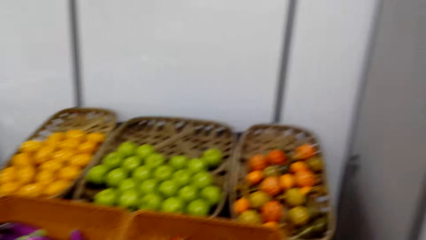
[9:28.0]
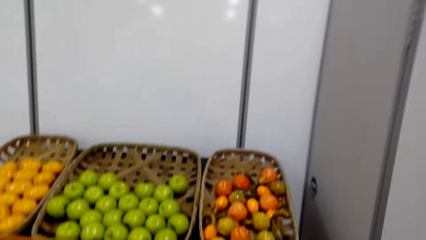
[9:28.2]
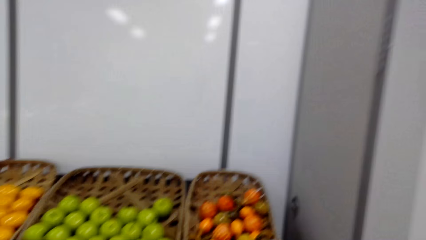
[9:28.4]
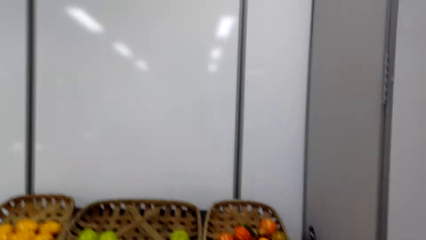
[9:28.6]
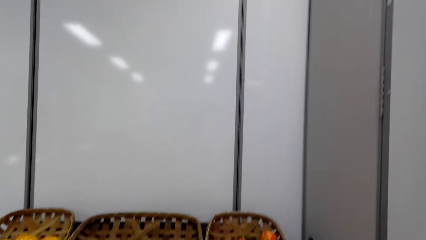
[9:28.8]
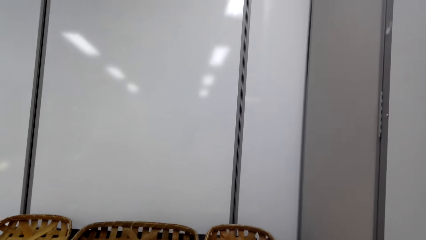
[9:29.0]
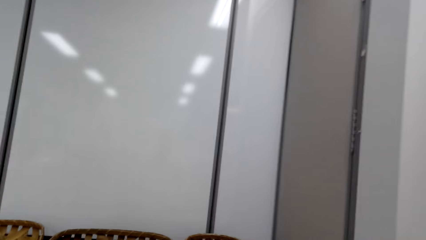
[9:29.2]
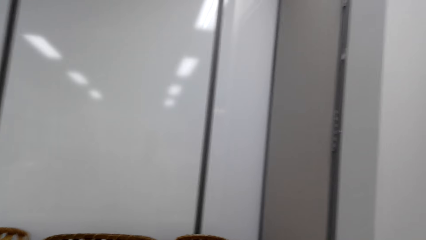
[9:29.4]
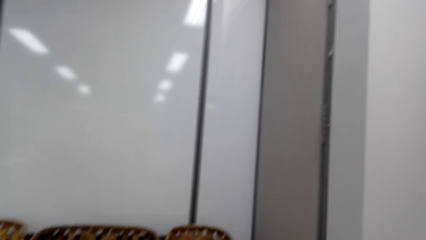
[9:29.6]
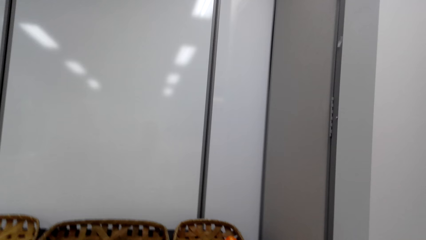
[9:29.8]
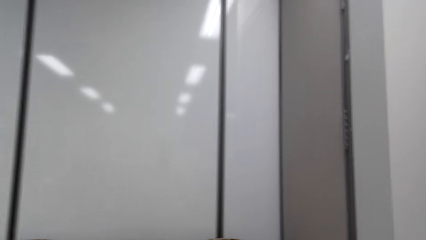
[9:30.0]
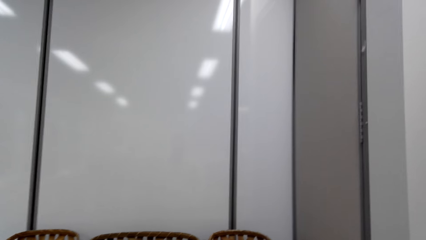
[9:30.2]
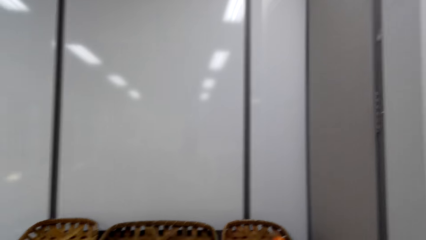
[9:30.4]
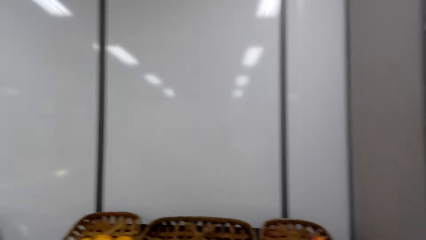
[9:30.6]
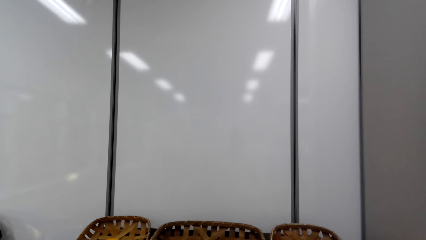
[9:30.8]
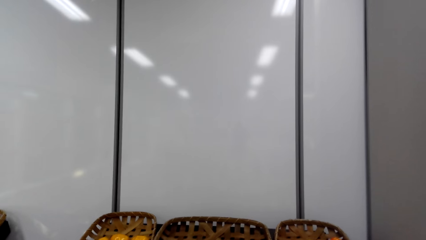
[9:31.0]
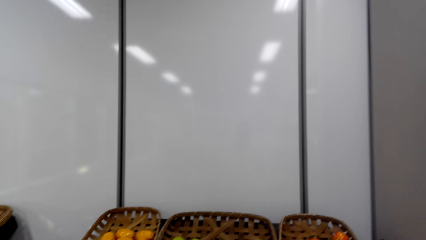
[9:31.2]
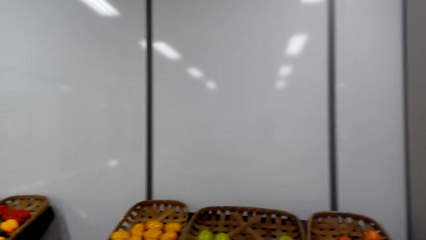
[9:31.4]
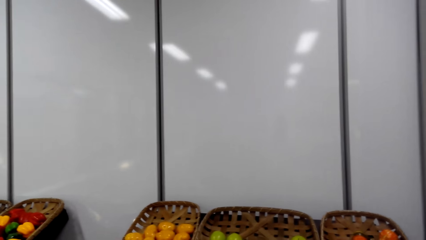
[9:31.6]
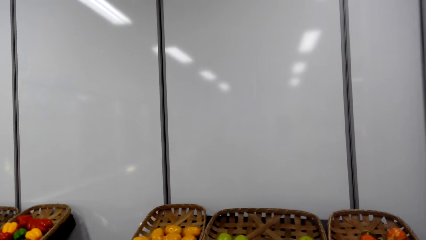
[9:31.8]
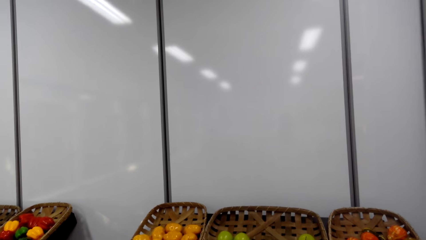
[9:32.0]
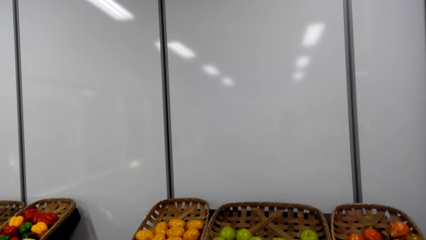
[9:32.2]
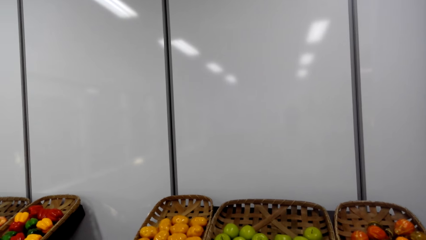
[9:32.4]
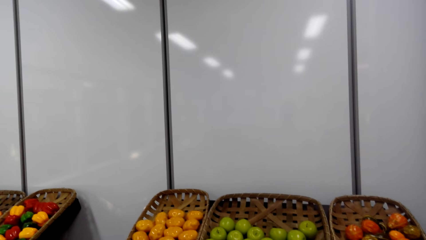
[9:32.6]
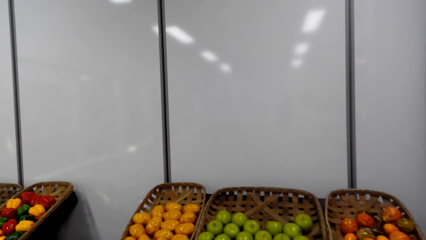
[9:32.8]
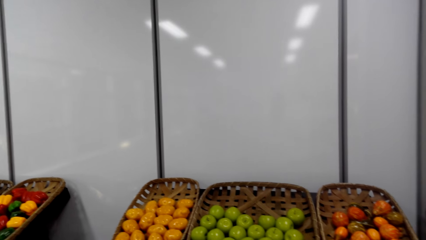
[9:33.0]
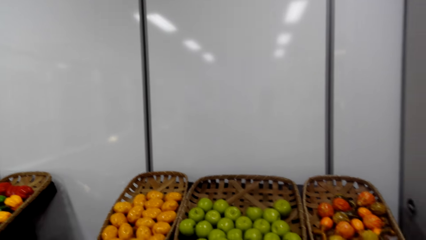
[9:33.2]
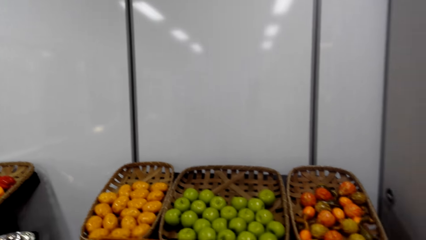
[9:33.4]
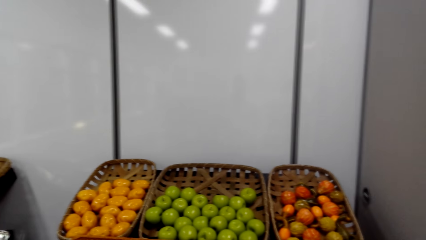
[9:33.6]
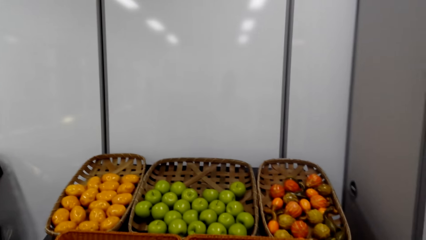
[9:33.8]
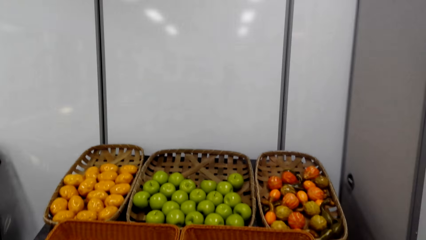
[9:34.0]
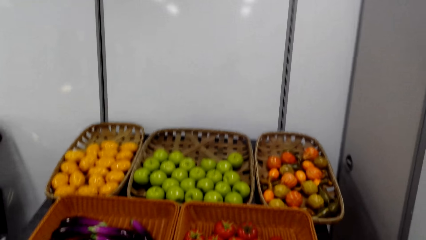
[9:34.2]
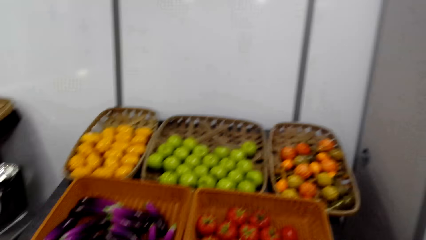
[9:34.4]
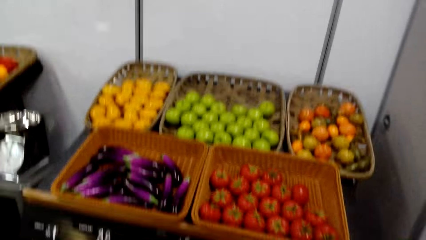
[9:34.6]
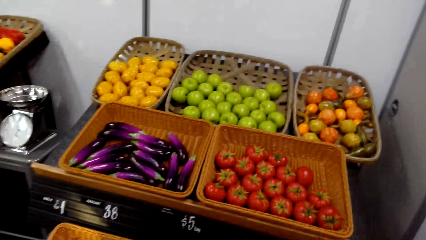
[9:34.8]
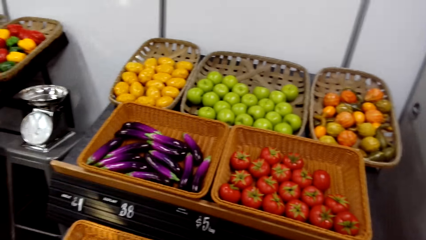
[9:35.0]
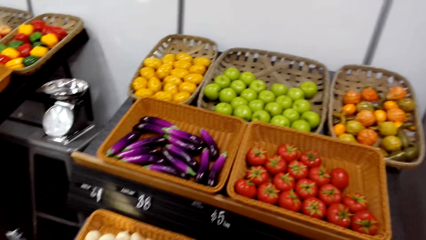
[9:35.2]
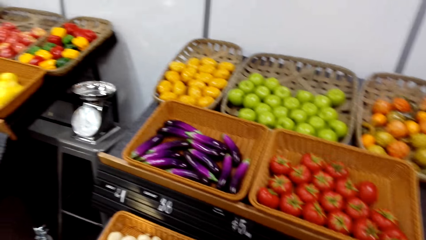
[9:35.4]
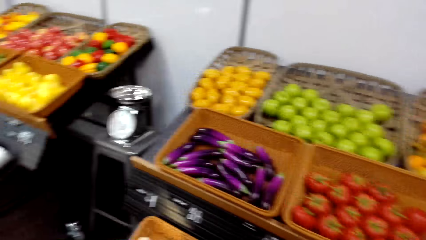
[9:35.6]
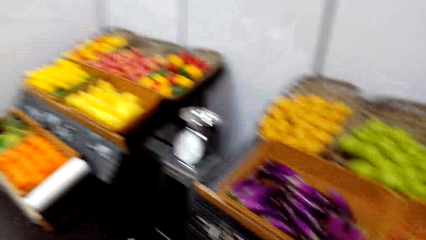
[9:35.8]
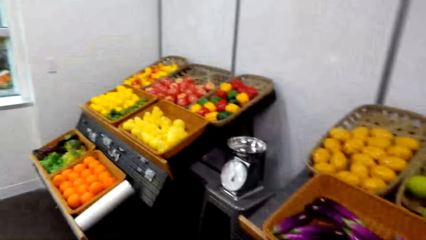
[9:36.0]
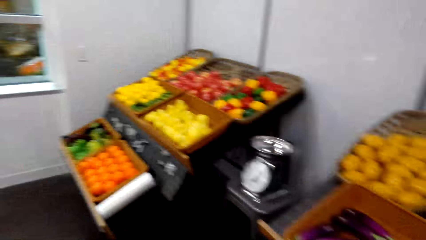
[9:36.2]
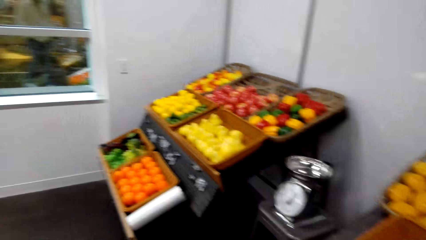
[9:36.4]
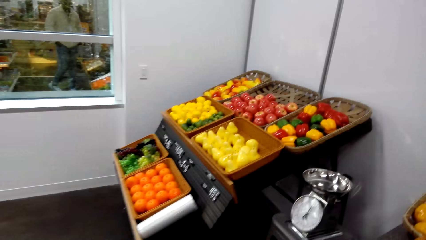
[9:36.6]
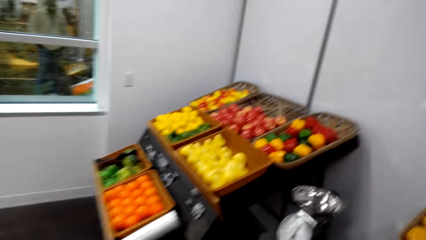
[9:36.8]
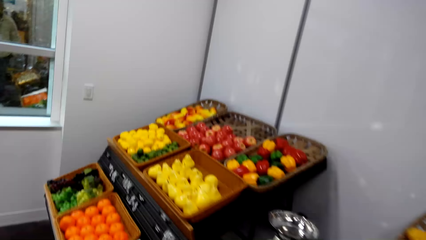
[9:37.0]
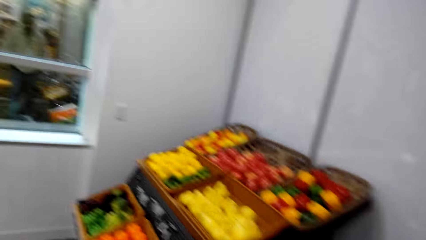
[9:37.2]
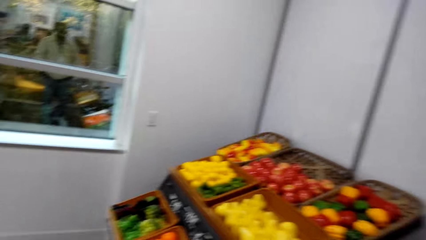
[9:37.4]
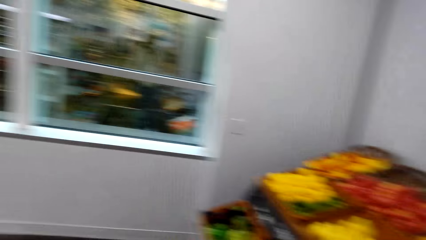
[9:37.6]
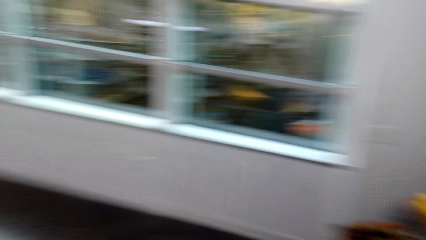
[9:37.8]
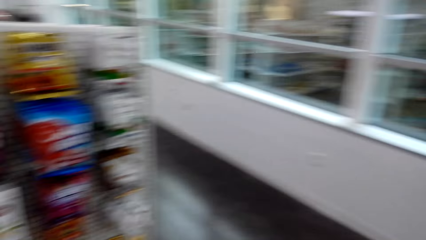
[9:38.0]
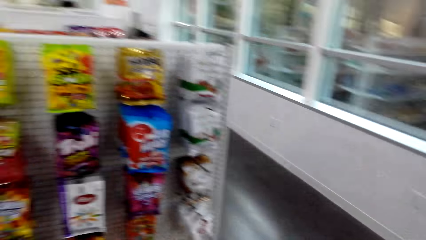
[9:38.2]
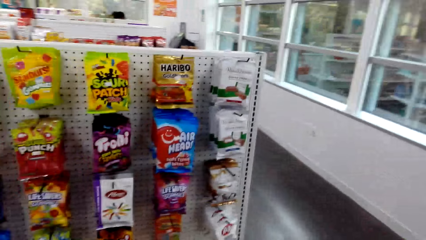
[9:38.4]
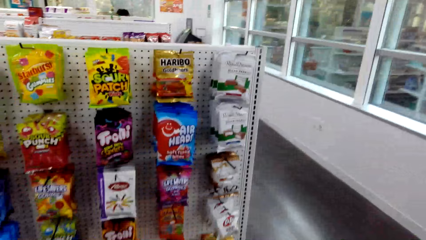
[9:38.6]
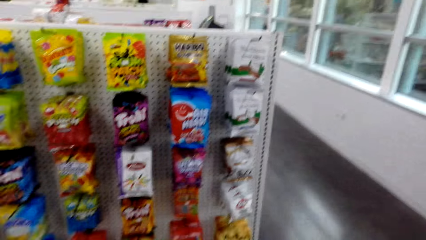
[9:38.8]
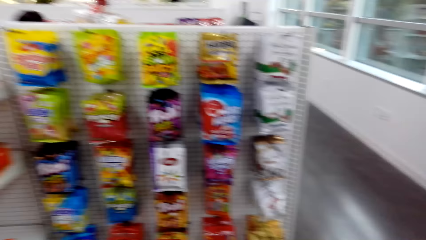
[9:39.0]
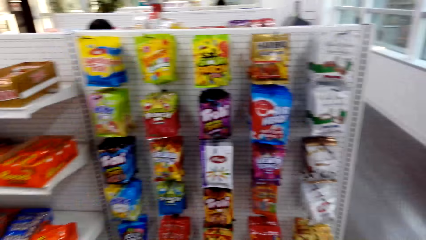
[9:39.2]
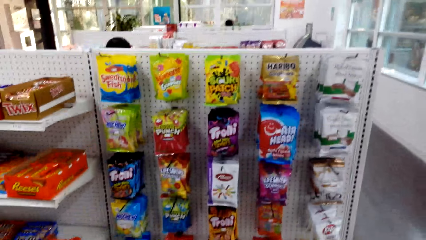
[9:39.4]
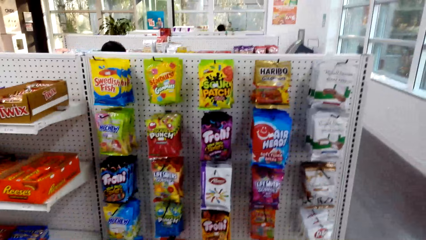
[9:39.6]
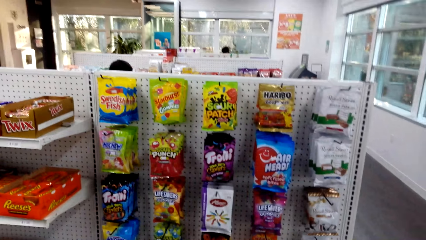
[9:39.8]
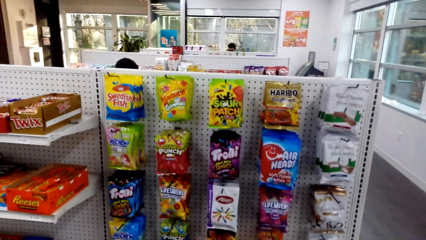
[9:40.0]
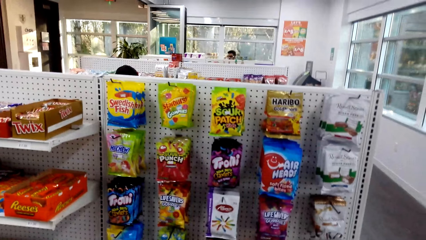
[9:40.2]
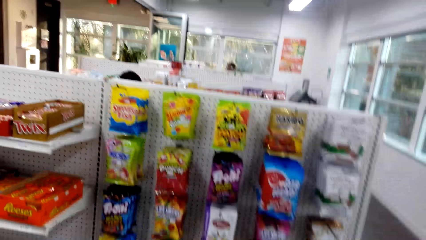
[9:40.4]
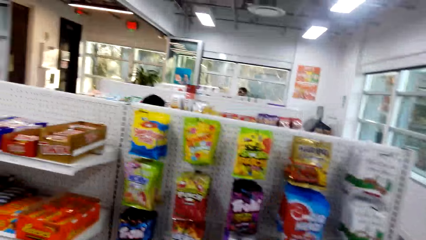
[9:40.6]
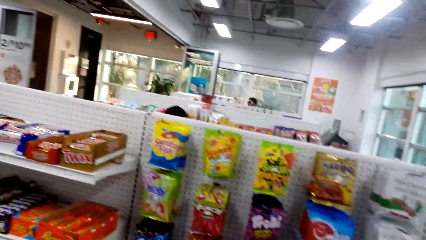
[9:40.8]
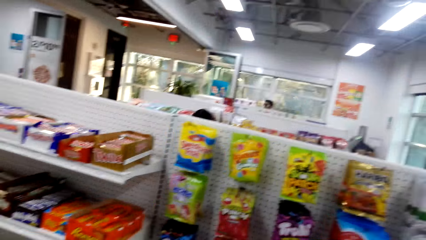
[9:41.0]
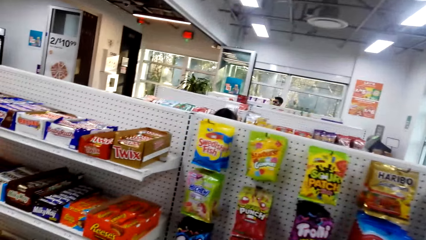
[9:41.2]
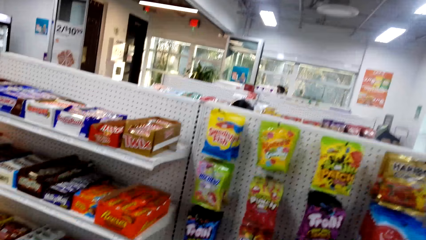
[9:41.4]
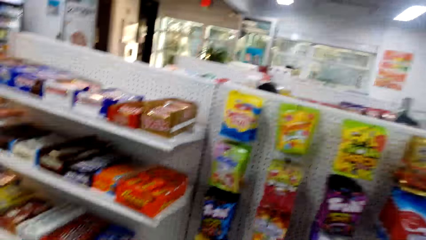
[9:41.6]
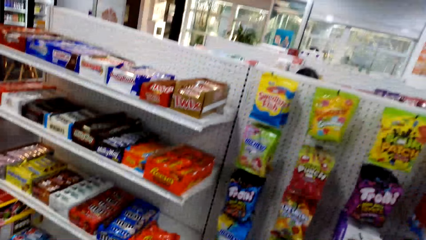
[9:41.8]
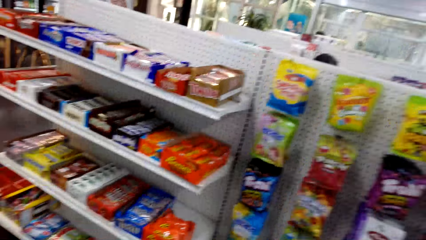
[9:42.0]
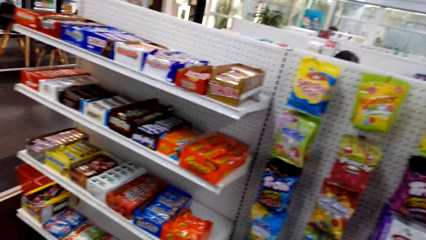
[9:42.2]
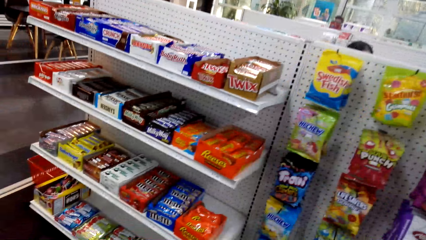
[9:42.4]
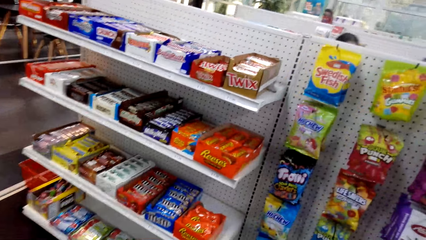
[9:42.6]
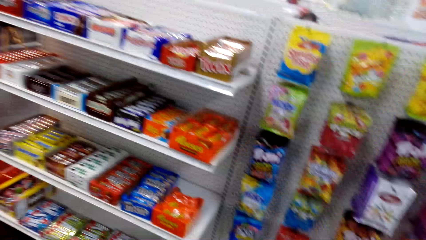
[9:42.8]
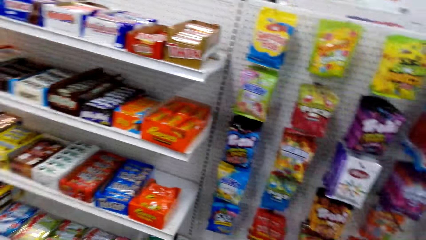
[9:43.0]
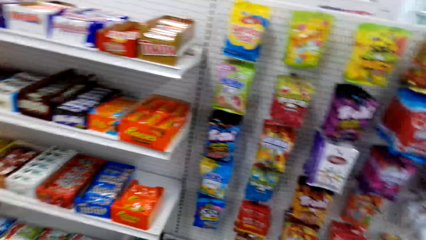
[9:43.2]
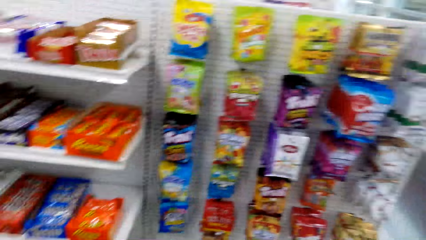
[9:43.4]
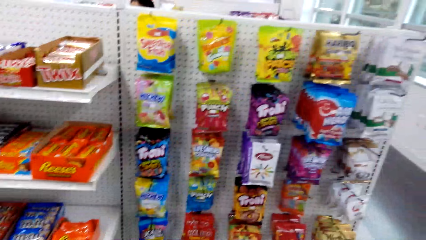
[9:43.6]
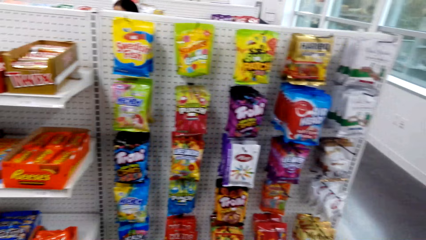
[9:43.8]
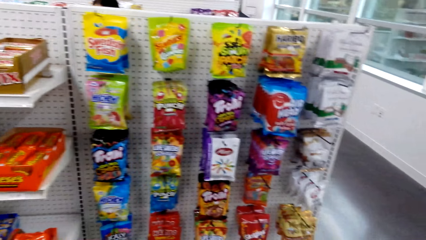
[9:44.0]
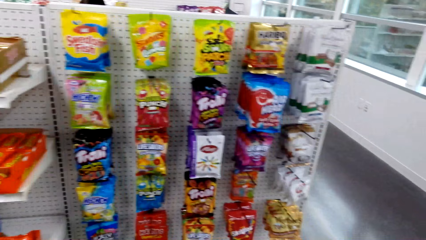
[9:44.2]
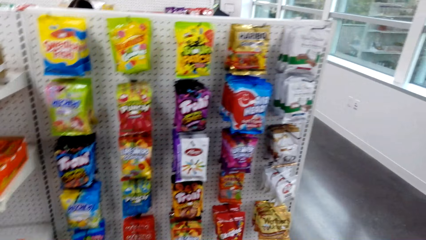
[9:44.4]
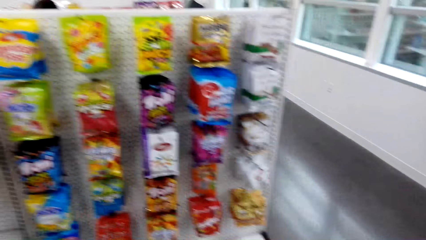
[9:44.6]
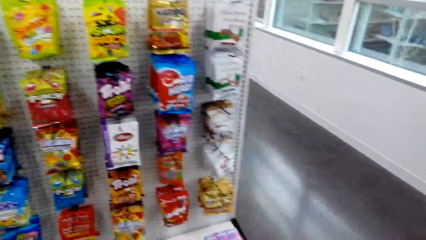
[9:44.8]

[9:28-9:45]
The camera wearer looks up at the wall. They look around. They look at some vegetables. They look around, walk in the supermarket and turn around. They look at some items. They look around.
